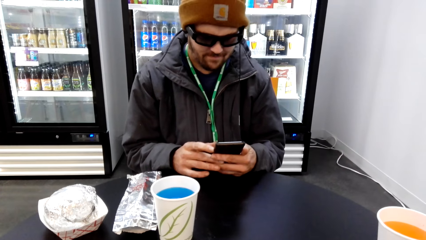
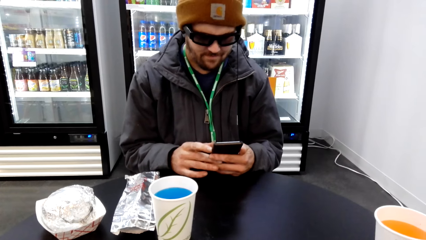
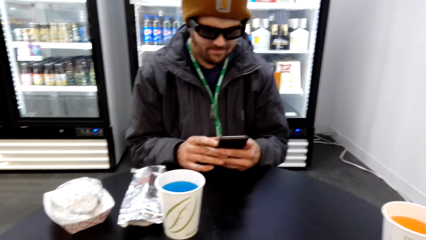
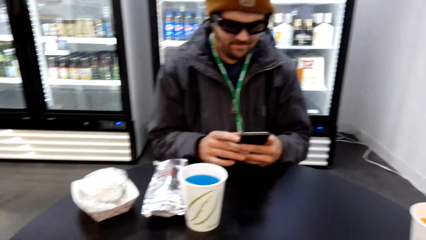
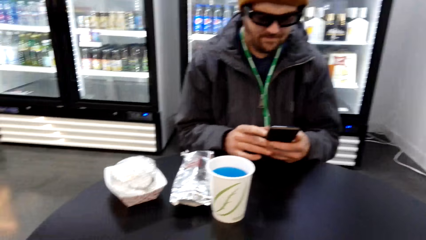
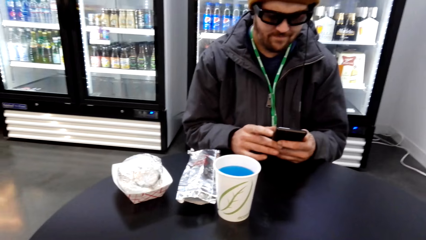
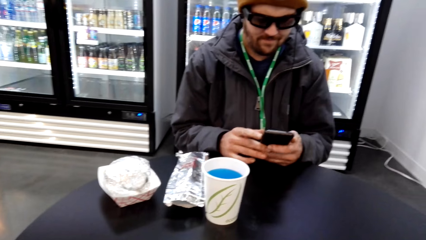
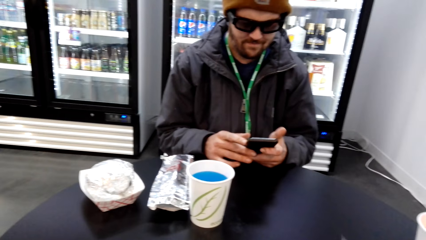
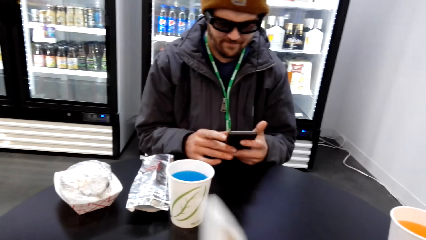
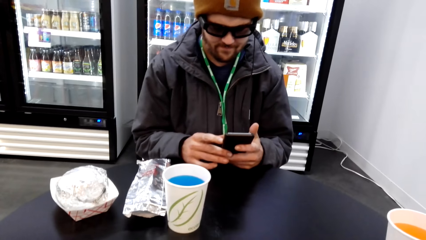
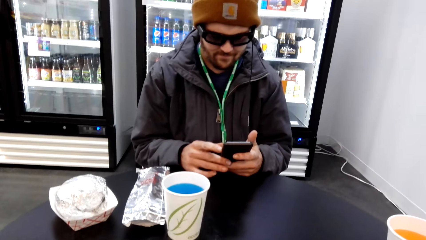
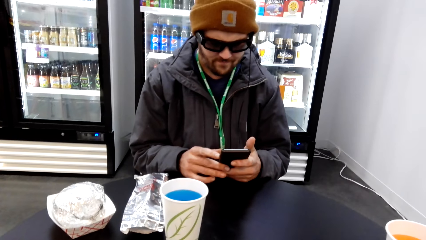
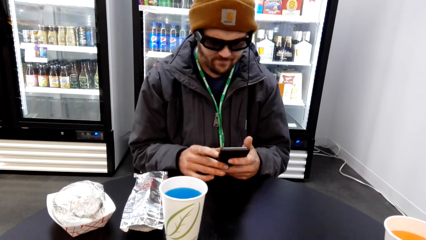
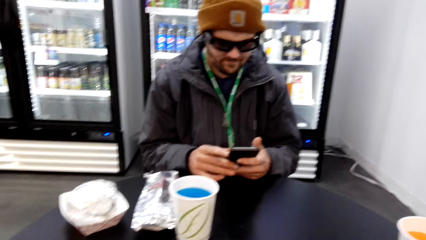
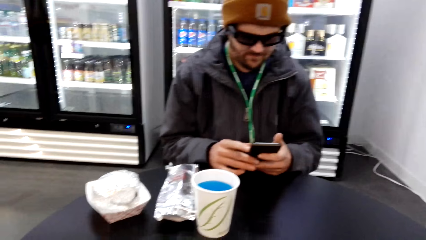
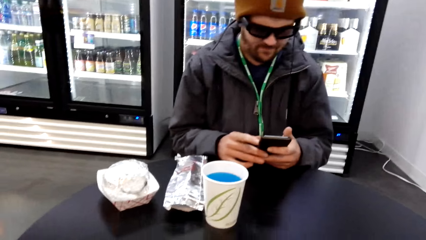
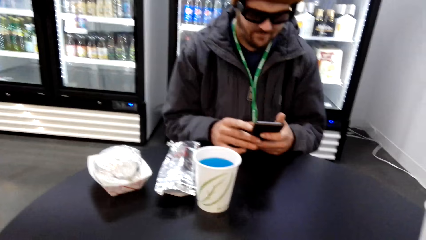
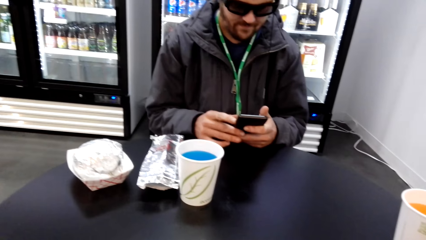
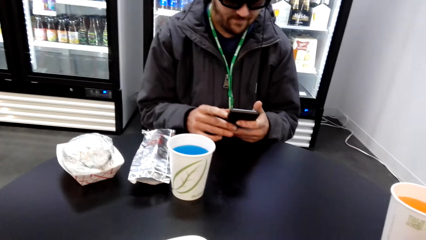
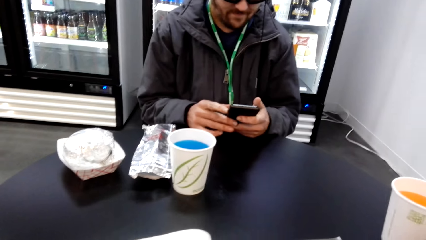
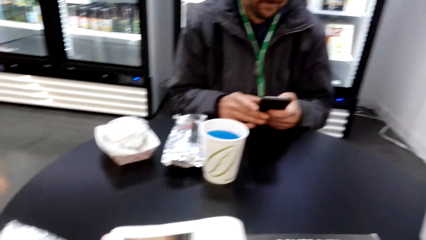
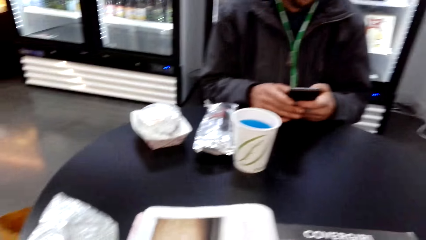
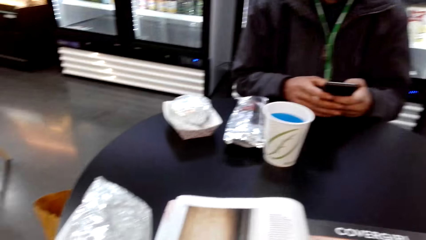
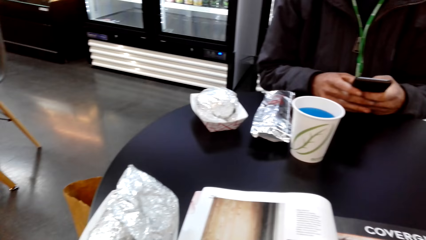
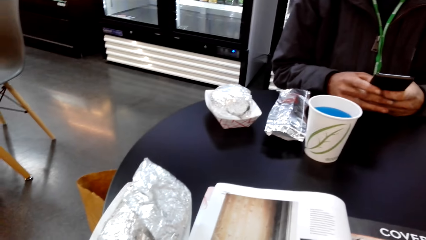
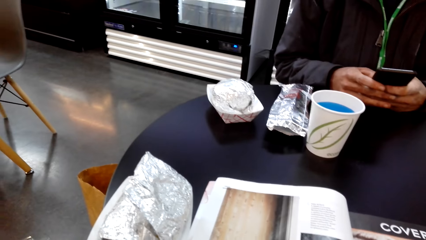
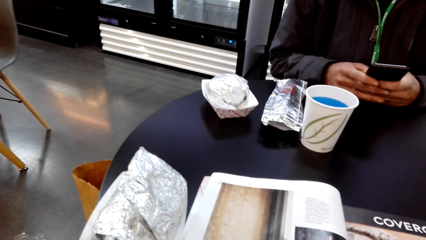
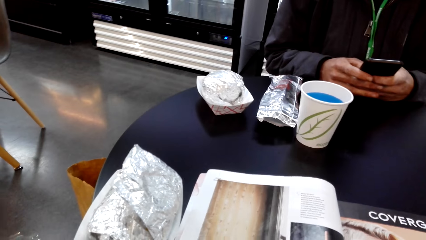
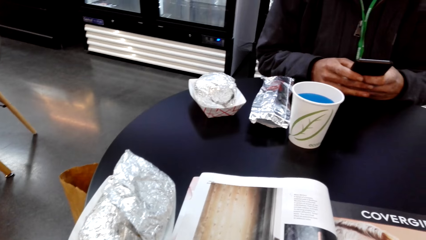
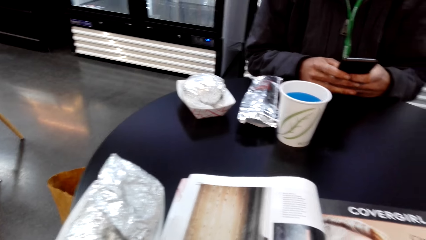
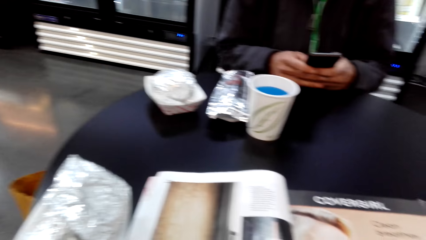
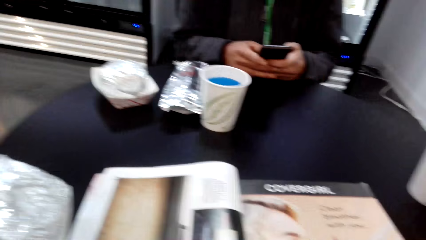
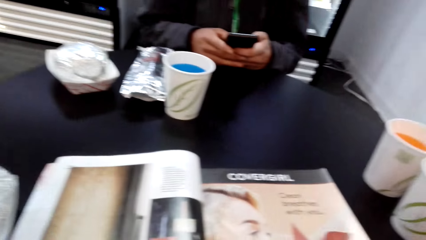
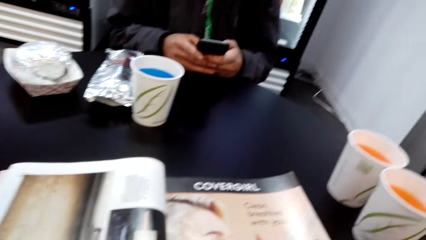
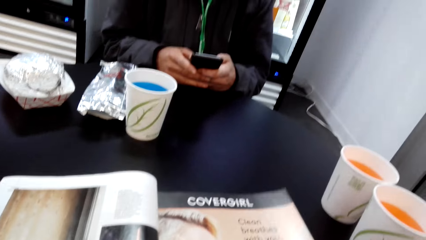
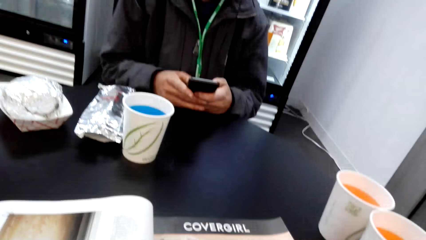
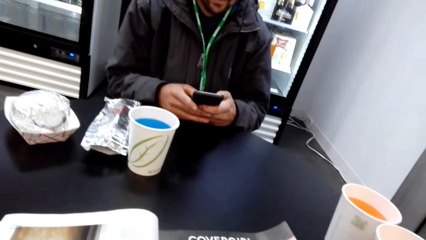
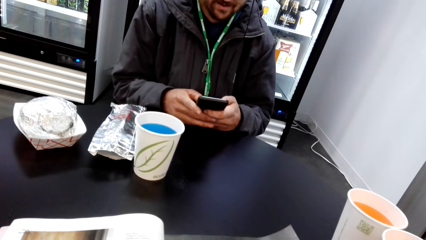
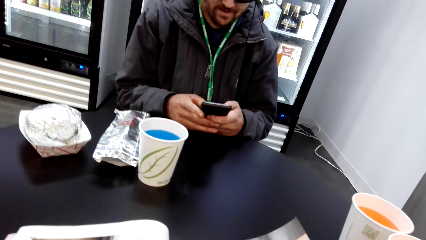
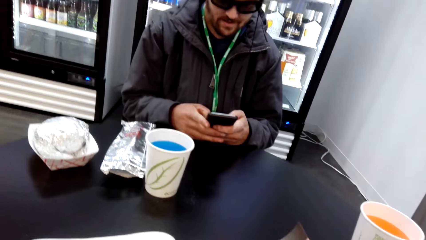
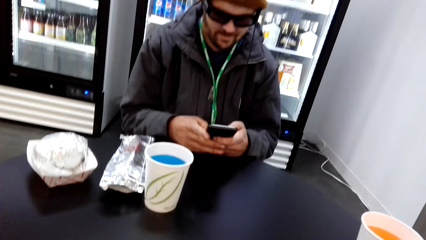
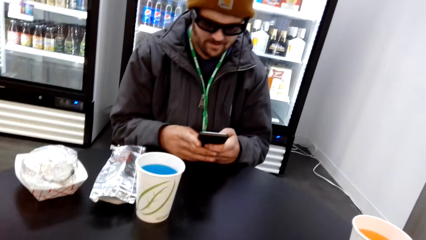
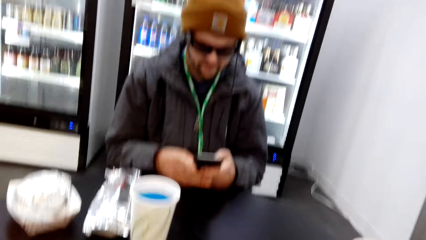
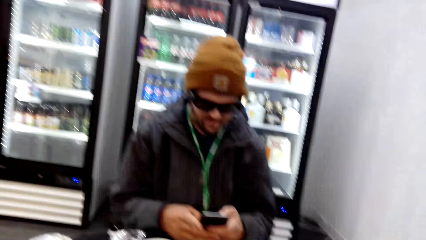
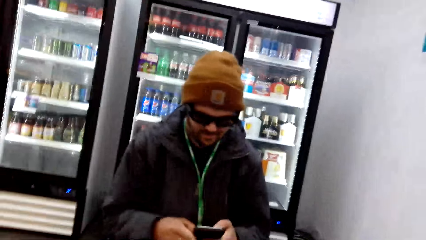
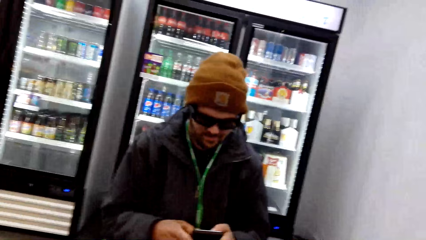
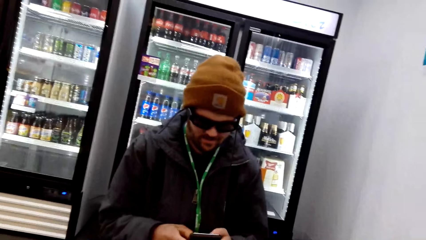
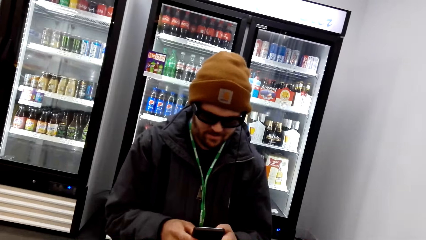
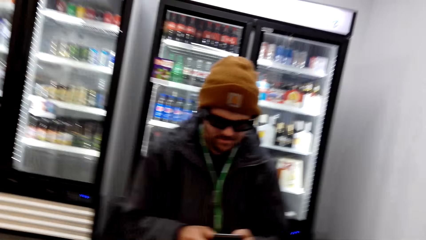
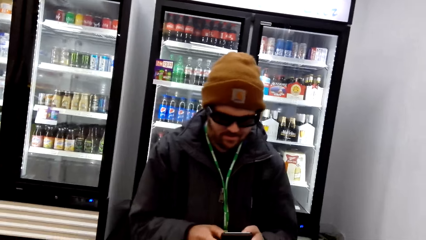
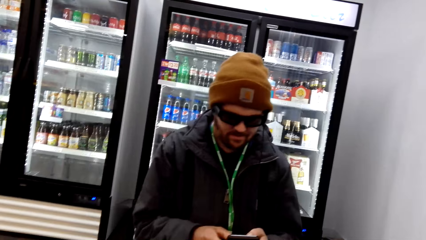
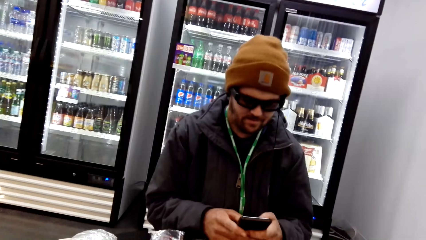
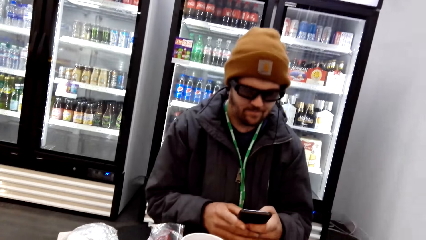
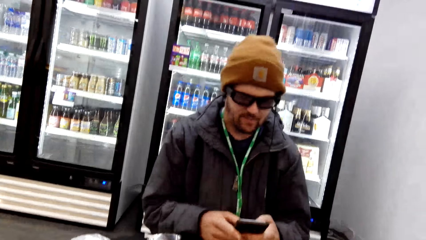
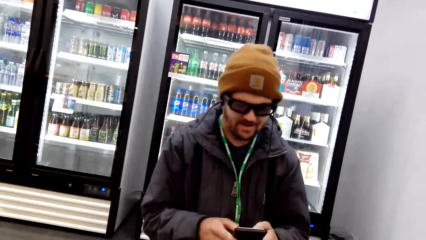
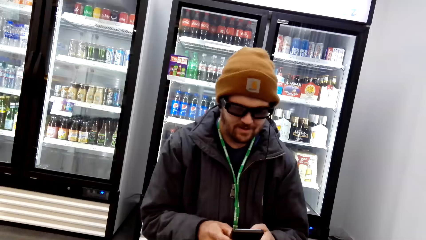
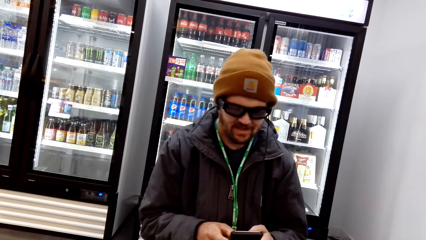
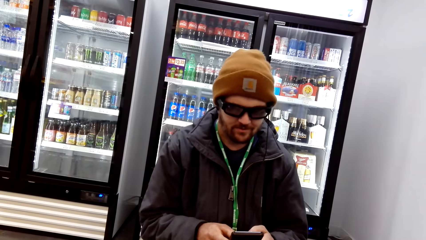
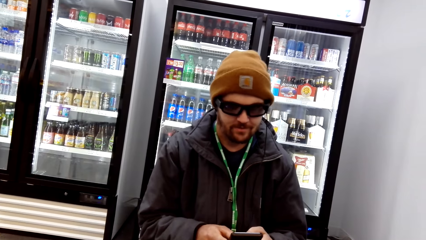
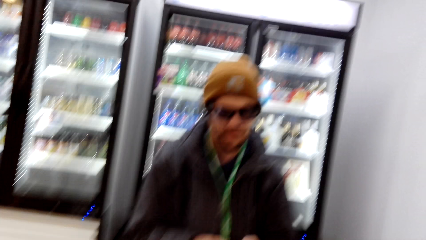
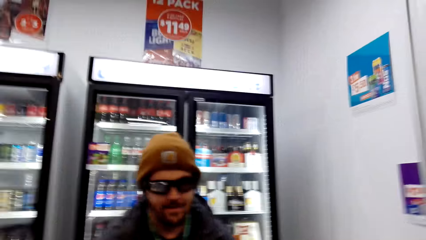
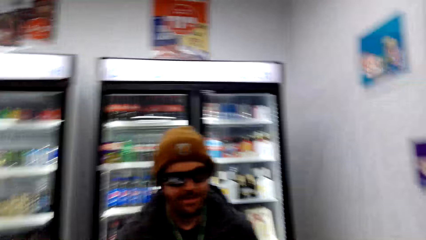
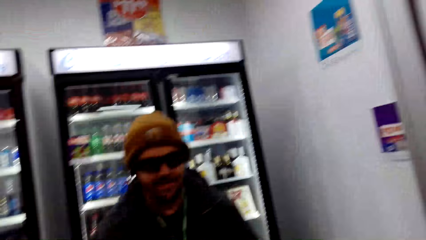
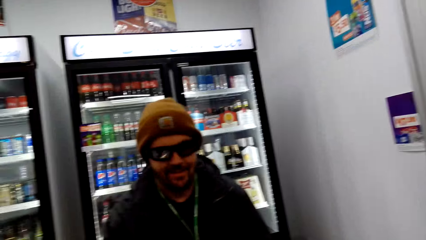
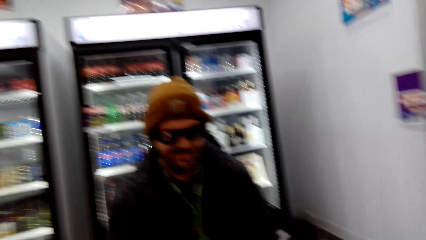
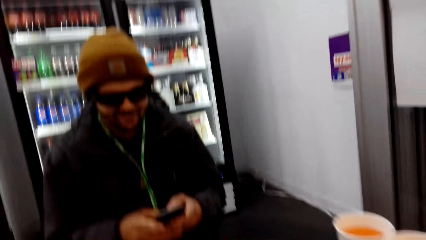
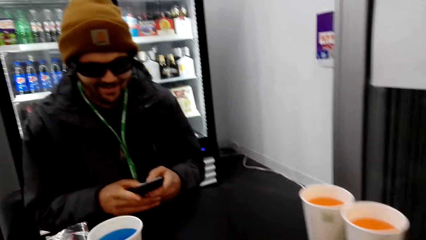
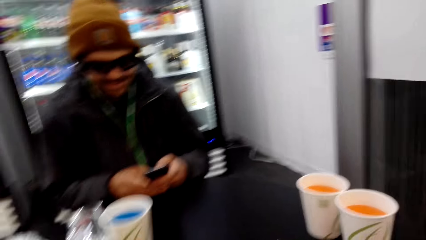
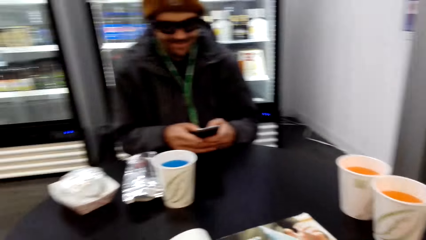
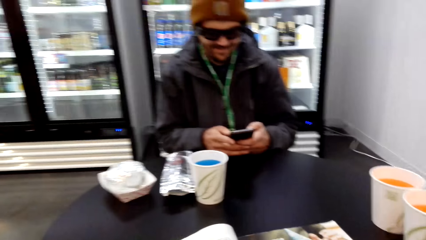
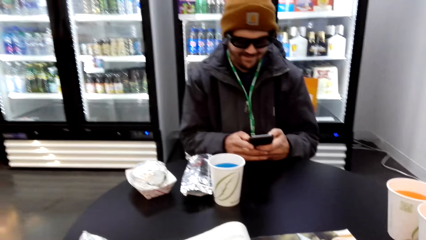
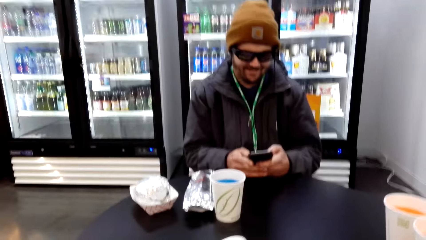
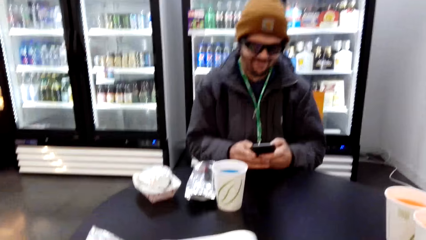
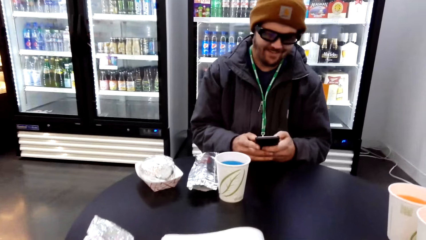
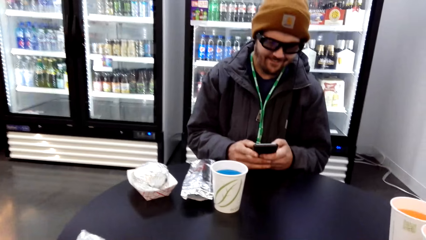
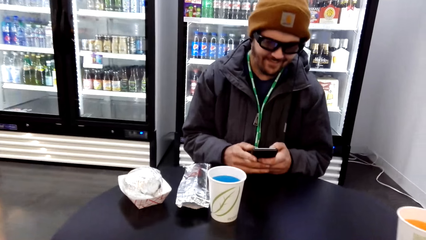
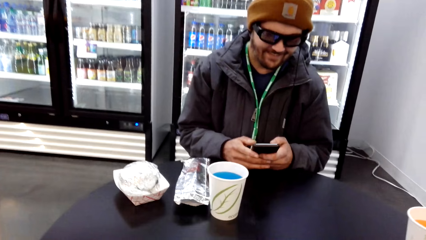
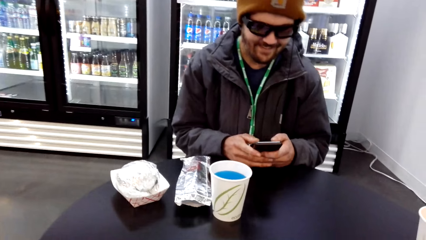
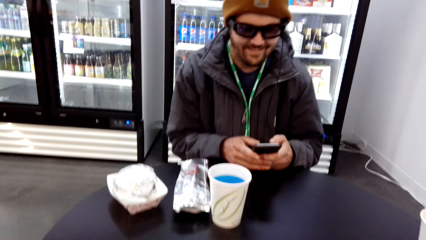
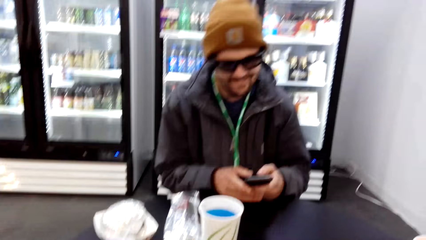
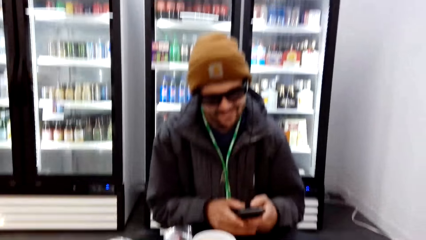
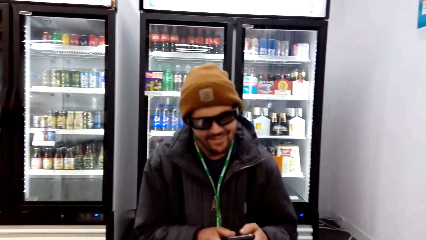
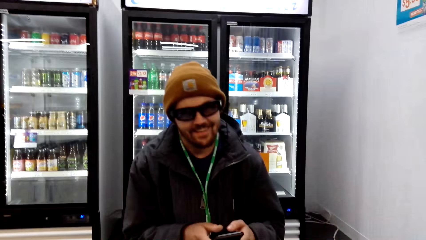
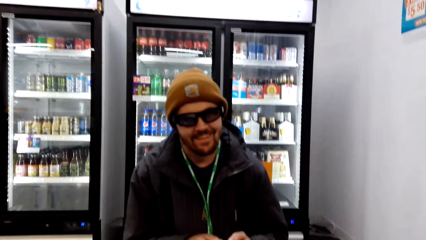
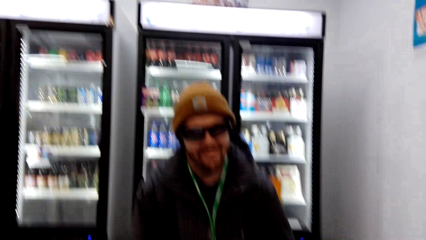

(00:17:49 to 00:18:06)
The camera wearer dialogues with a person.
